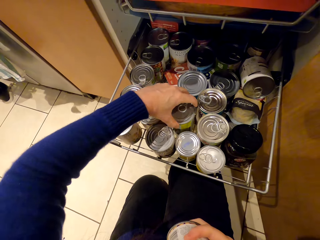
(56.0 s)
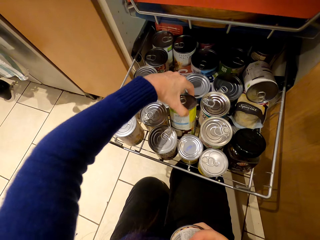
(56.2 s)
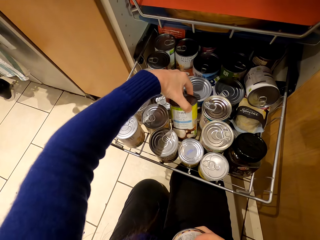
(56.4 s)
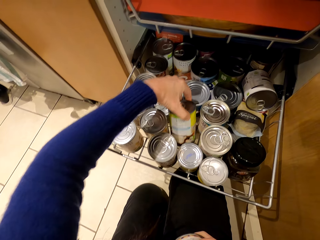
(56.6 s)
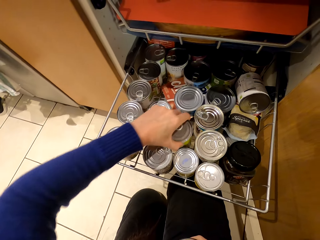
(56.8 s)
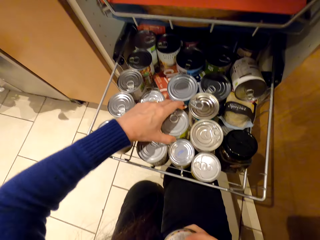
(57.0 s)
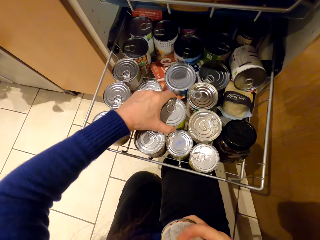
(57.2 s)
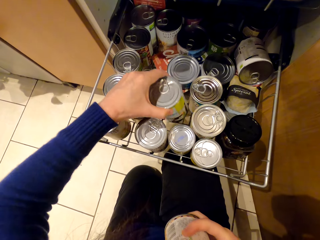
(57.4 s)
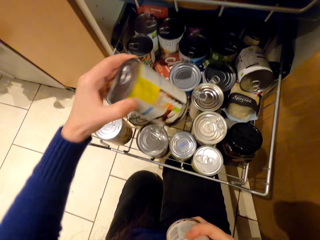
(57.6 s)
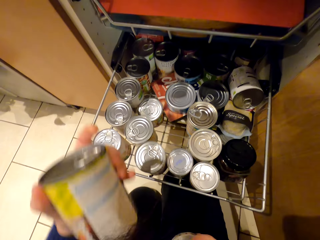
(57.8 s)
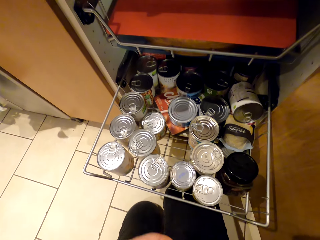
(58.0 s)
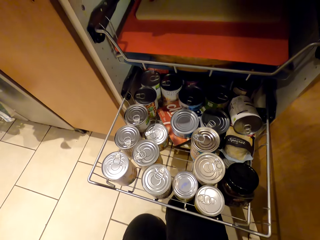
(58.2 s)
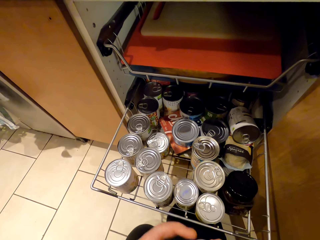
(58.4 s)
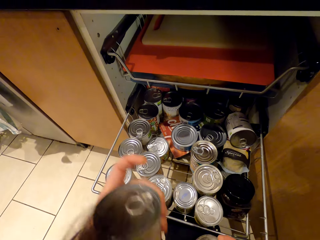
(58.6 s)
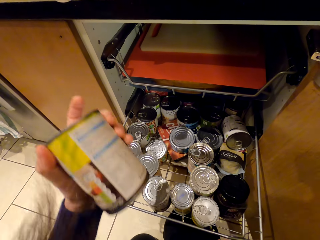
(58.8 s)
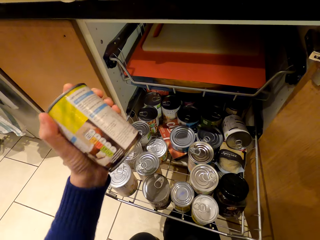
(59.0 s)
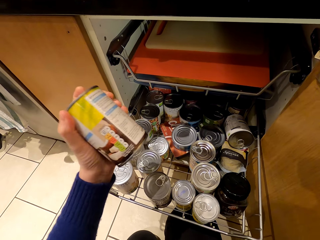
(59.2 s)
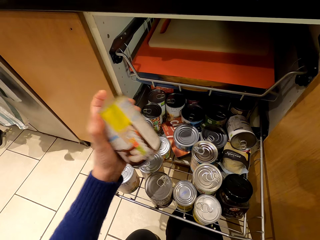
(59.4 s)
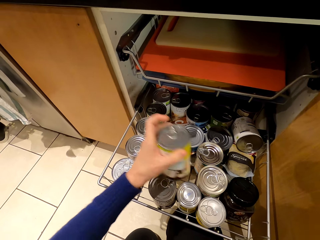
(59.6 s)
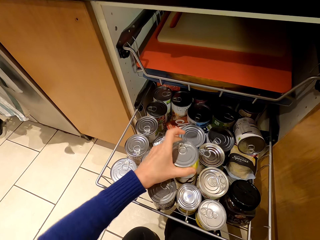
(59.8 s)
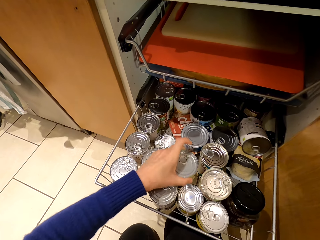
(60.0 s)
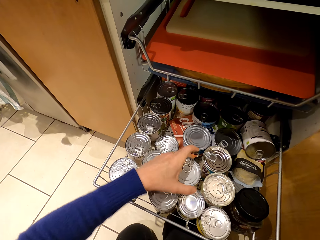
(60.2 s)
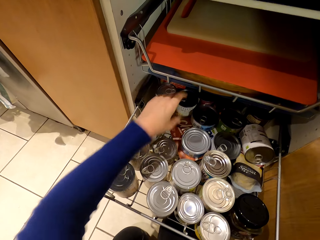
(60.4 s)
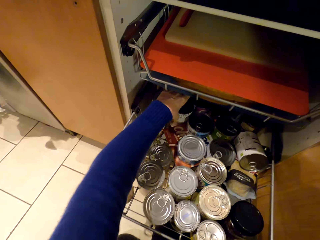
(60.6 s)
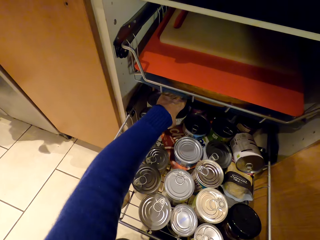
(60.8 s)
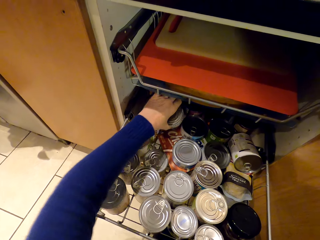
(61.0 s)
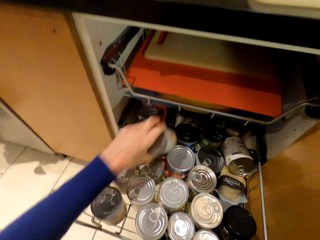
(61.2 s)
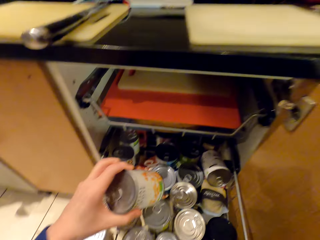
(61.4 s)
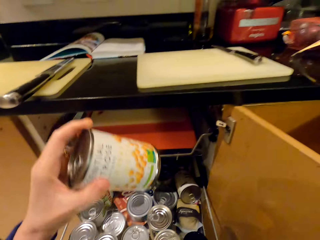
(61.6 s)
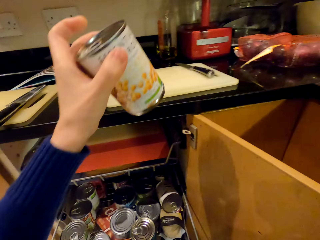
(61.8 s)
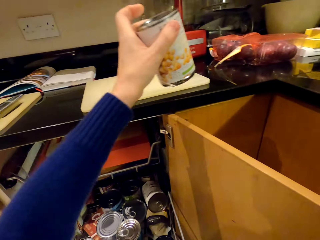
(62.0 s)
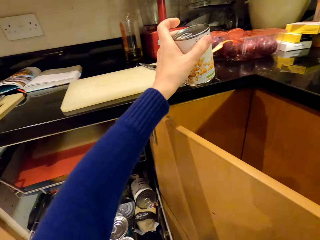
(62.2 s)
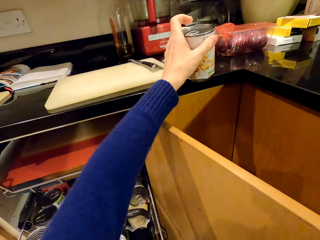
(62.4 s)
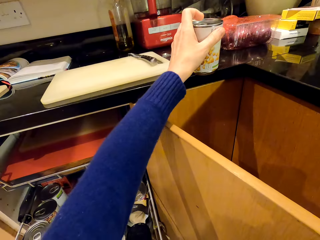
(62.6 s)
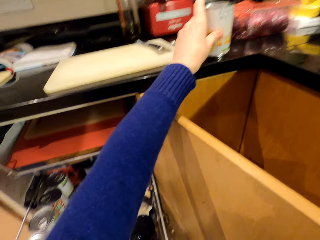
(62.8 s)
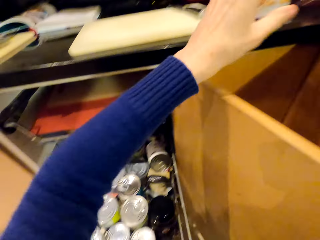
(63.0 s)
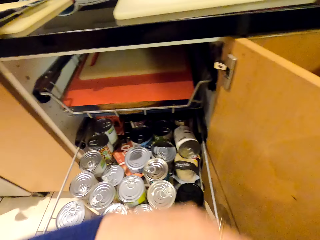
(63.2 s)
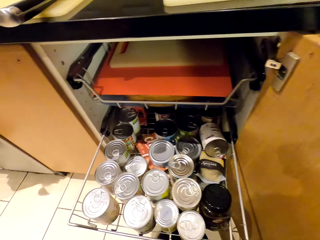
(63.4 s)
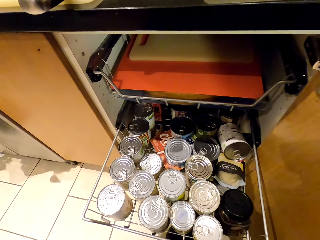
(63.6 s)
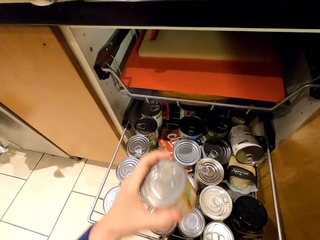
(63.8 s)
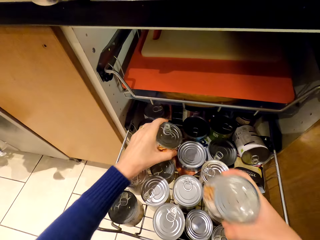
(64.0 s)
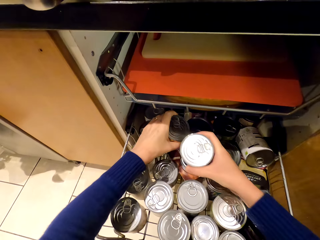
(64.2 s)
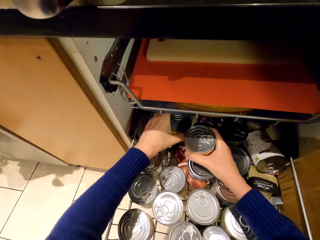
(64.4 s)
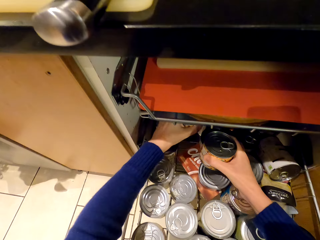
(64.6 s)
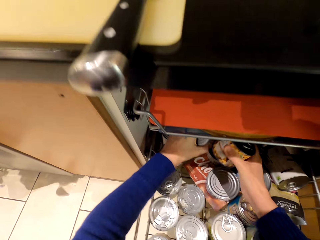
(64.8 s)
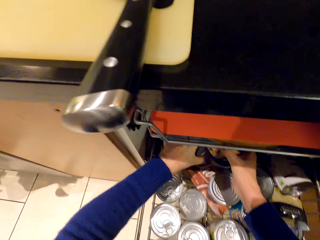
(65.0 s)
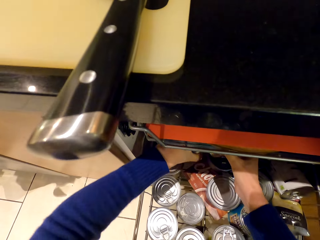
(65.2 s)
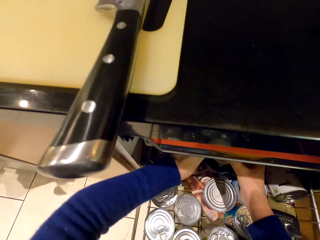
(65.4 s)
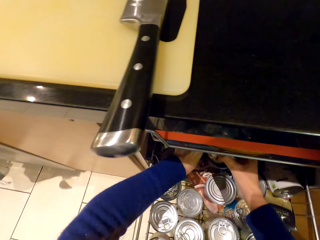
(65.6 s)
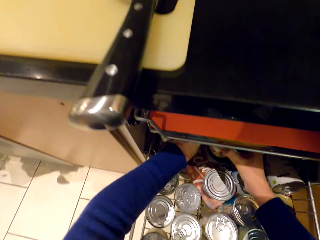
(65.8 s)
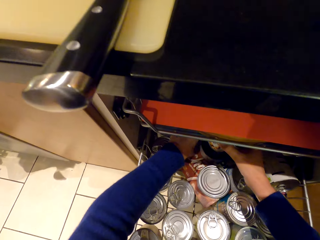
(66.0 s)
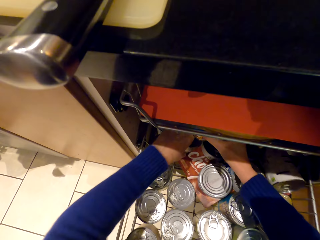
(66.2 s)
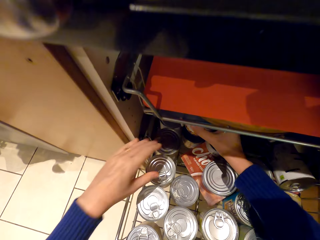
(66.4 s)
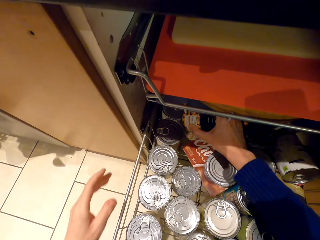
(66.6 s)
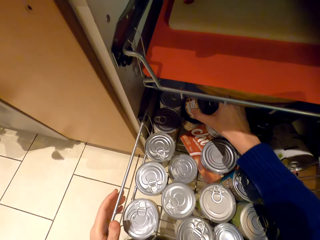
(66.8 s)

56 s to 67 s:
The camera wearer picks up another tin and drops the tin. They pick up another tin and stare at the tin. They place the tin in the drawer, pick up the tin, and place the tin on the countertop. They place tins in the drawer.

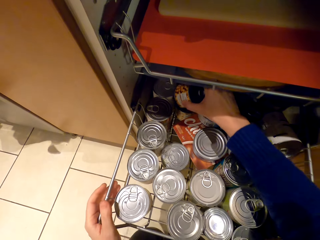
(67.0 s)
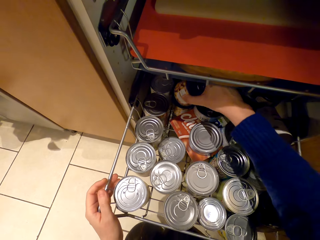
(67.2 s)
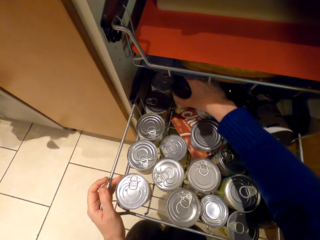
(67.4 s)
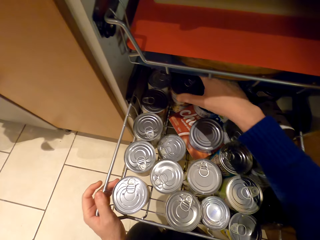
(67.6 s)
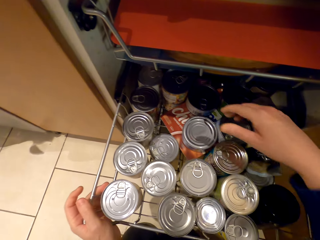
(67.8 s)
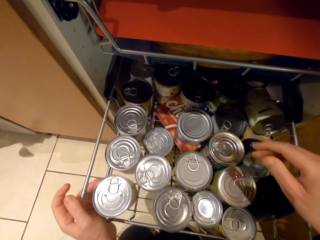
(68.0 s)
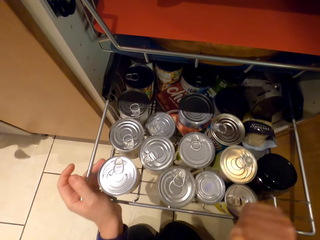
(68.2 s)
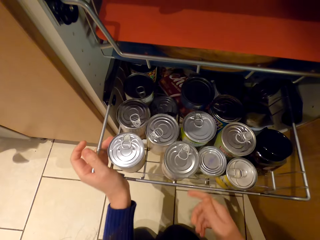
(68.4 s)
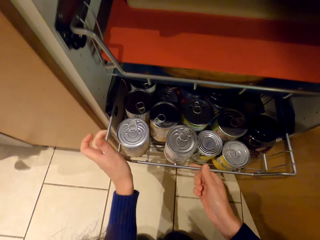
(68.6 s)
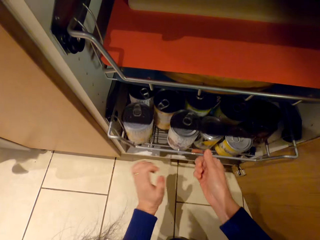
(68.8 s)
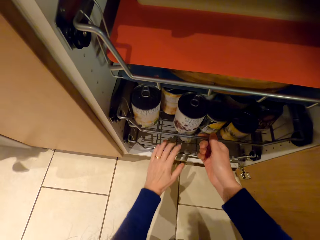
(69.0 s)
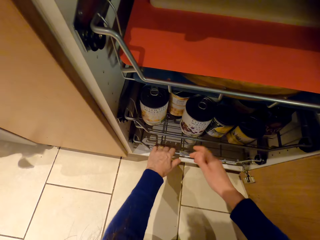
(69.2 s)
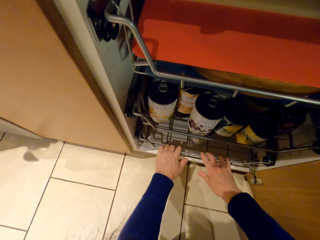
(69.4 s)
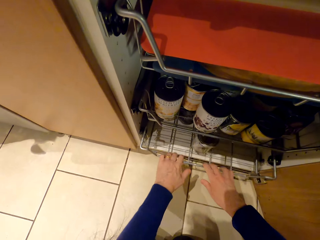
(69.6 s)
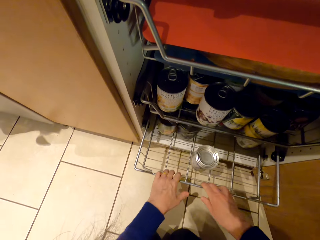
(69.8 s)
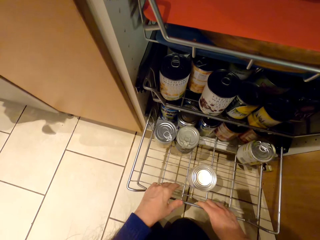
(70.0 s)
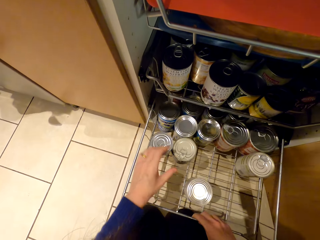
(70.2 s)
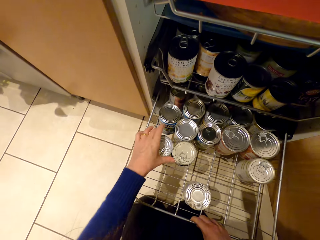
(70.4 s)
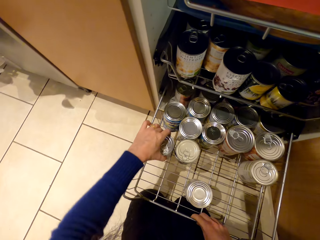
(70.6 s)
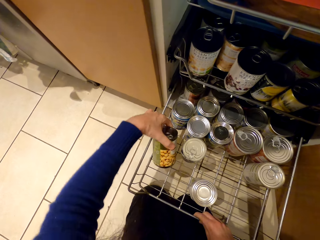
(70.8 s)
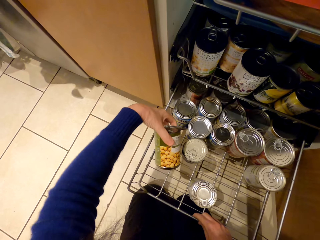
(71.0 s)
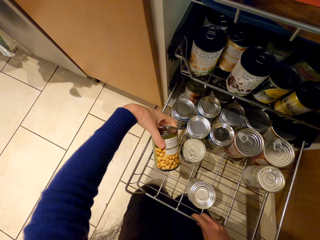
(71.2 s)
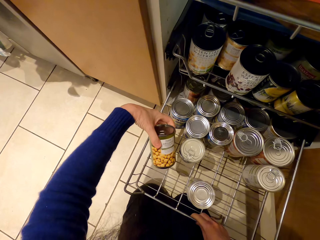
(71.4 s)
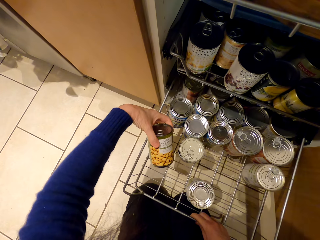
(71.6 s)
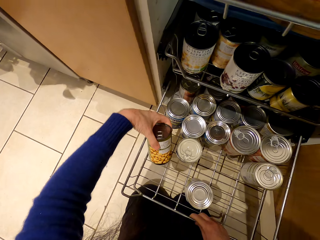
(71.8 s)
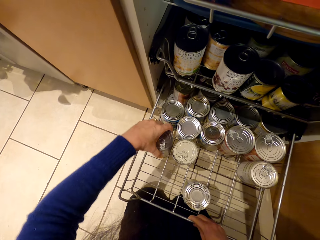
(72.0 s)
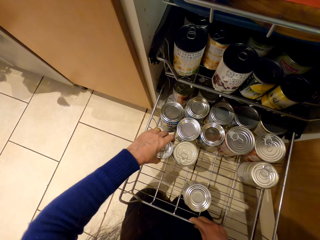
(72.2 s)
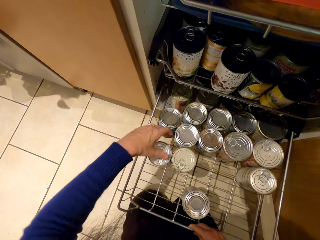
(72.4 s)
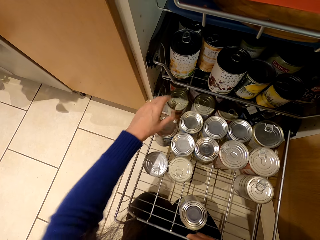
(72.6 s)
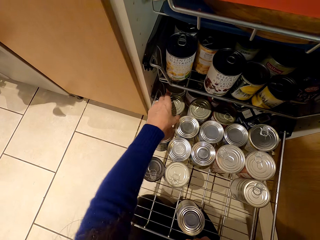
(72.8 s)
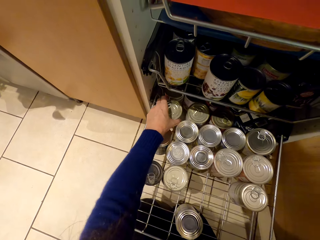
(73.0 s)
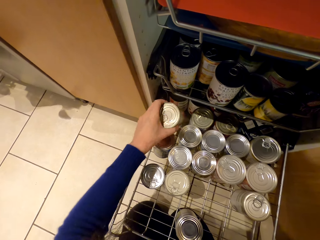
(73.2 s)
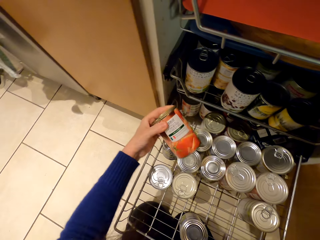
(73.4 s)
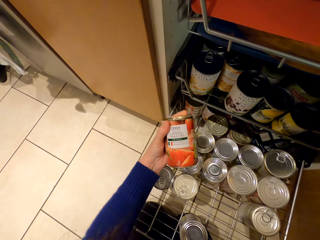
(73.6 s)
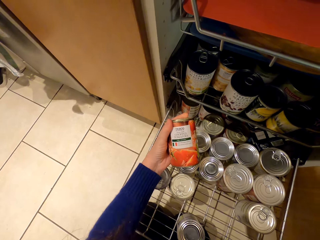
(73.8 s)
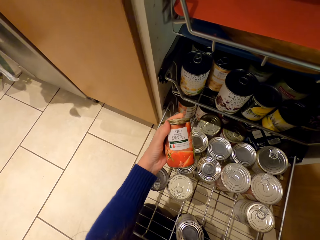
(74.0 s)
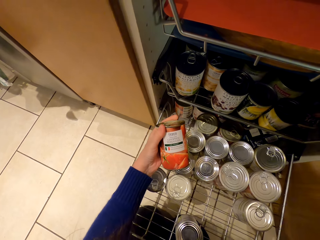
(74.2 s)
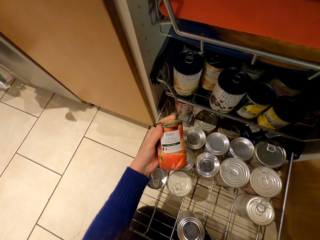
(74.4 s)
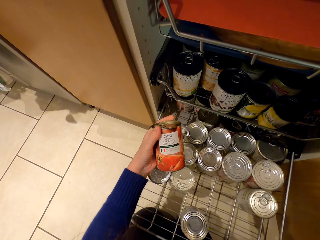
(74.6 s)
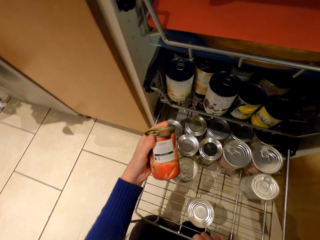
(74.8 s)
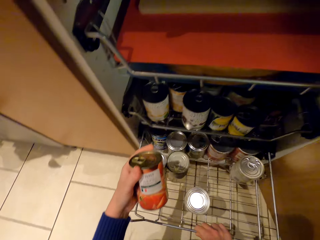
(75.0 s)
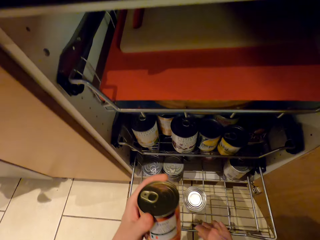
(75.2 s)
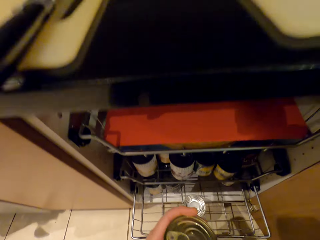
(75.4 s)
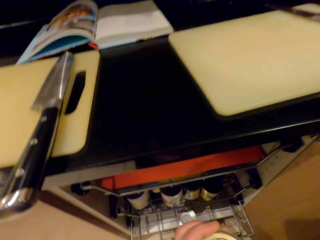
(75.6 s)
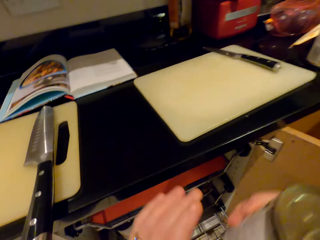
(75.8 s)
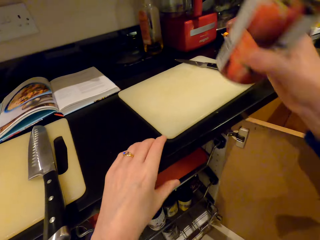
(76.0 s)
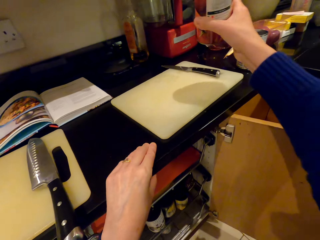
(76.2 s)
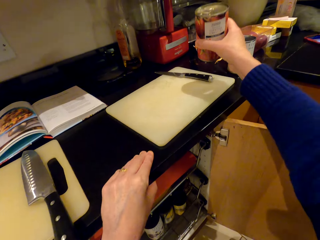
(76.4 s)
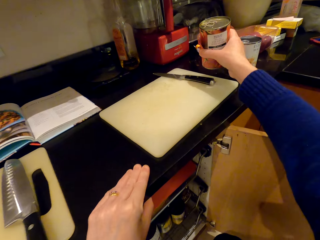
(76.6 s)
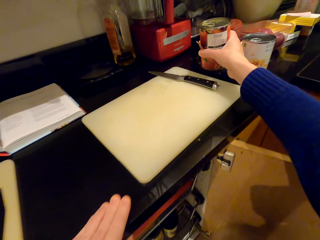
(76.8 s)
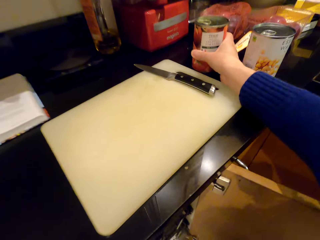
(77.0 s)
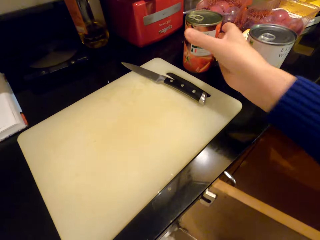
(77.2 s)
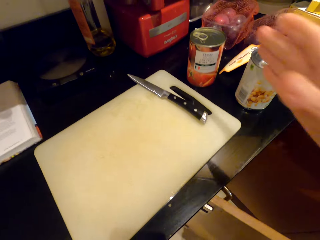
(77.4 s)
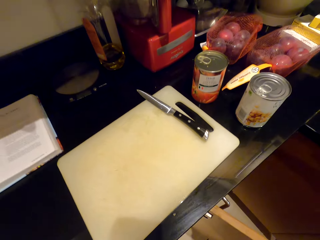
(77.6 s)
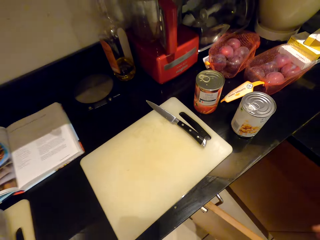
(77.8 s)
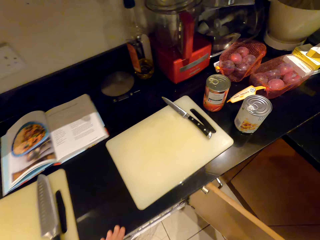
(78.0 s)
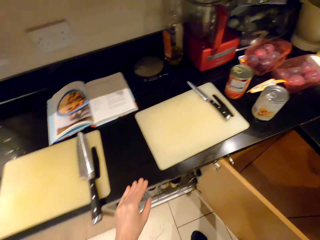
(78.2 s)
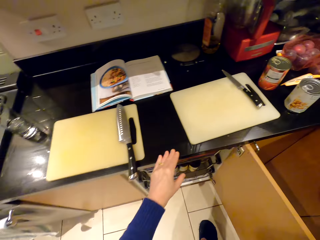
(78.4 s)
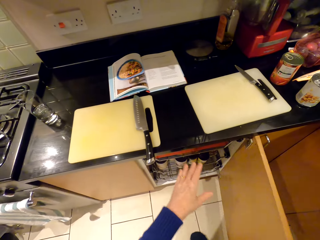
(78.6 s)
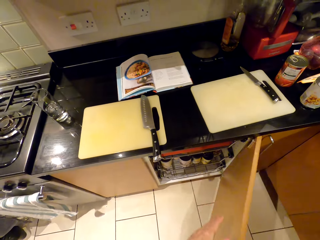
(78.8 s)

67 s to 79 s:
The camera wearer pushes the drawer and pulls the other drawer. They pick up the tin and look at the can. They put the tin in the drawer, pick up another tin, and stare at the tin. They pull the racks inwards. They stand up and place the tin on the countertop.
